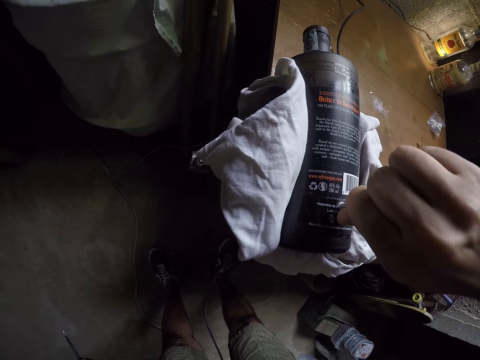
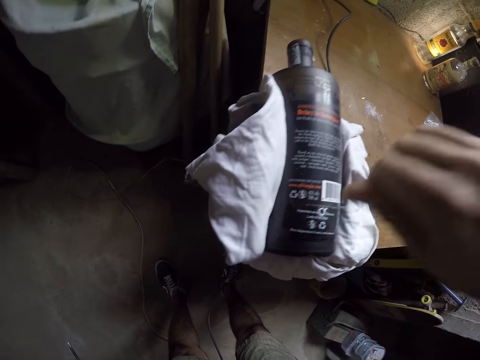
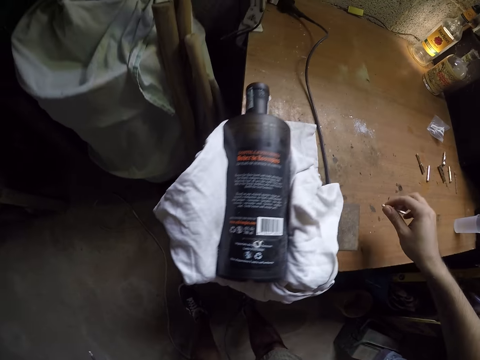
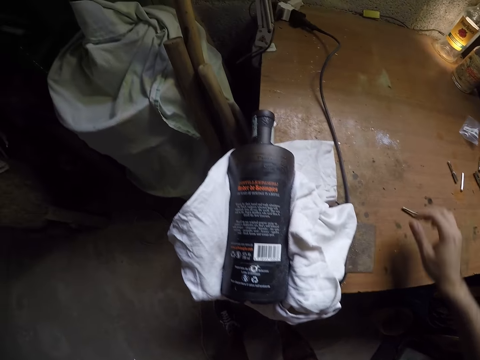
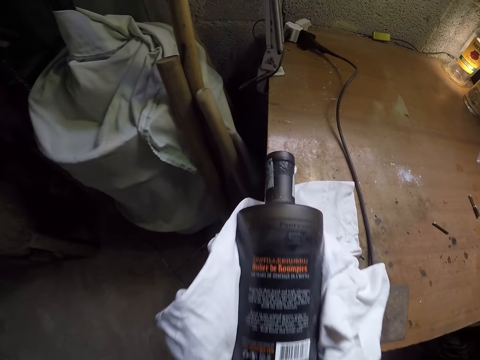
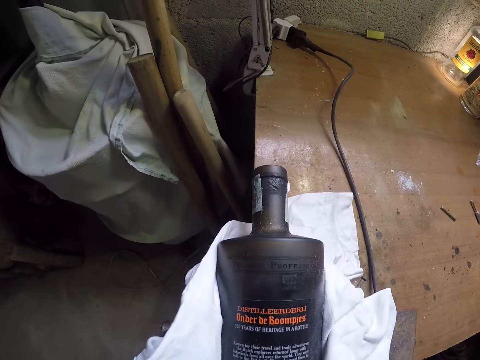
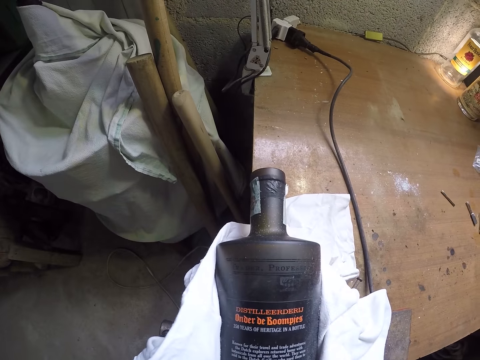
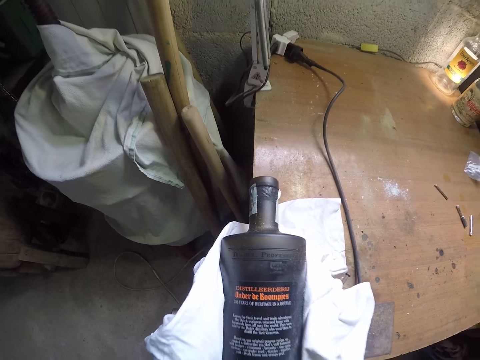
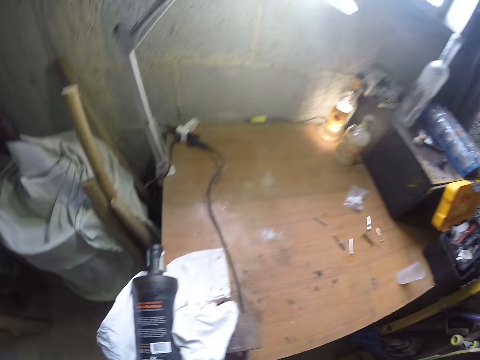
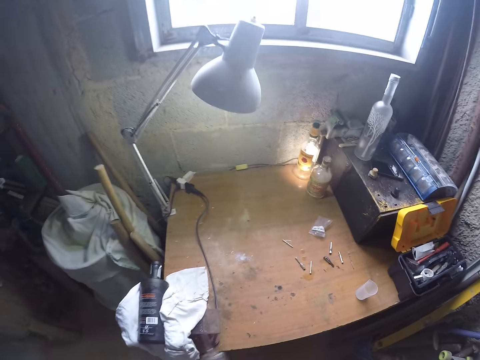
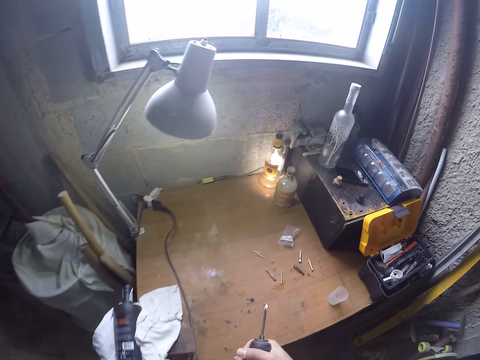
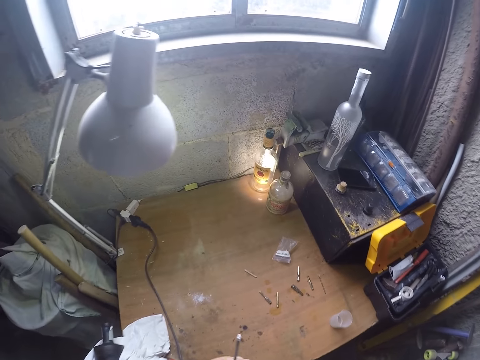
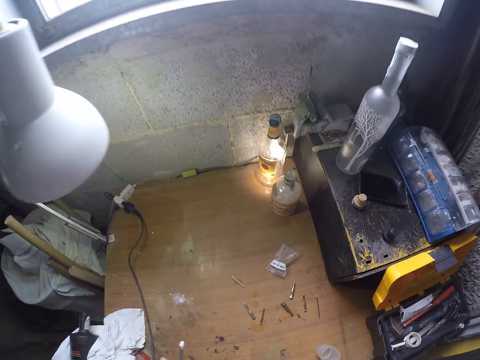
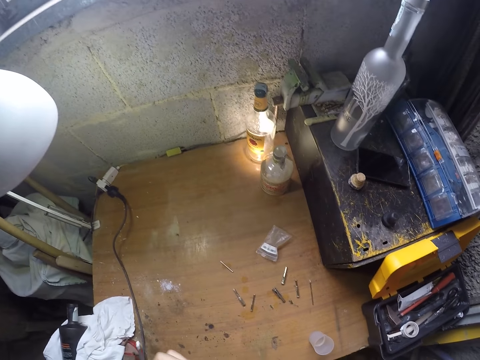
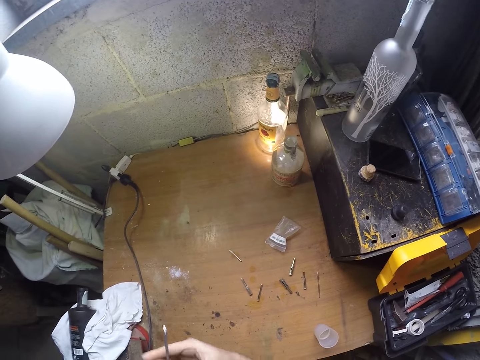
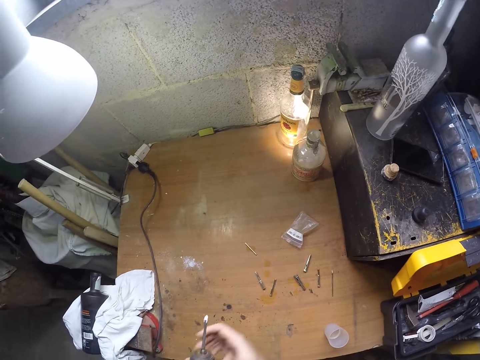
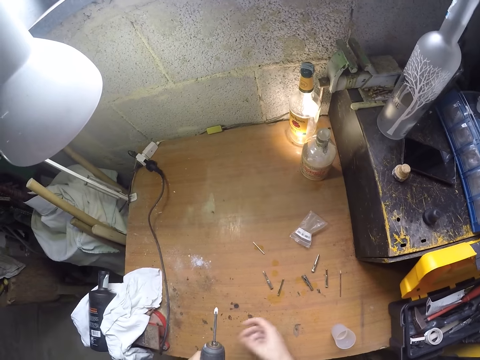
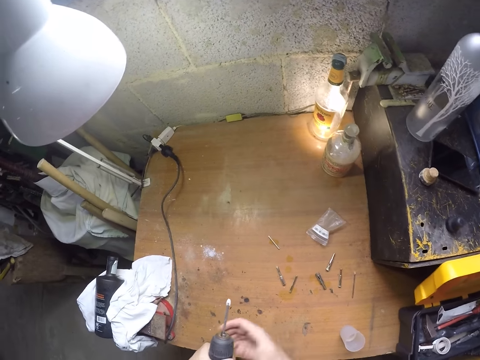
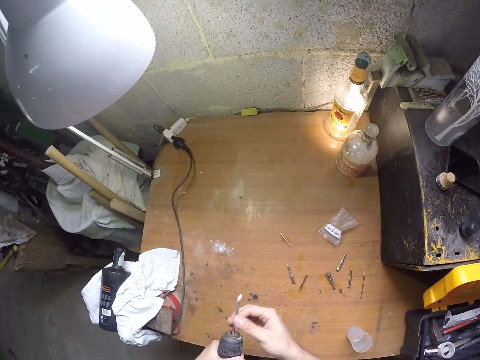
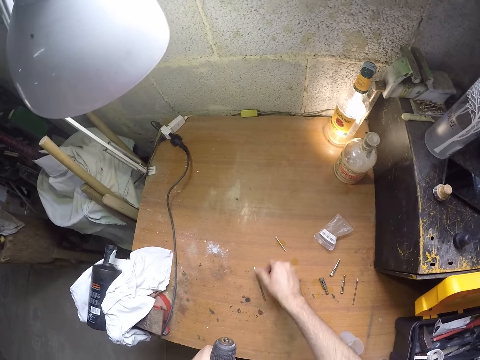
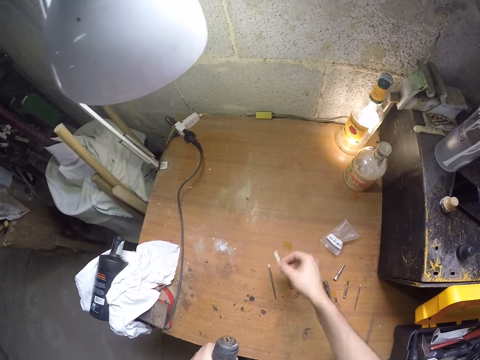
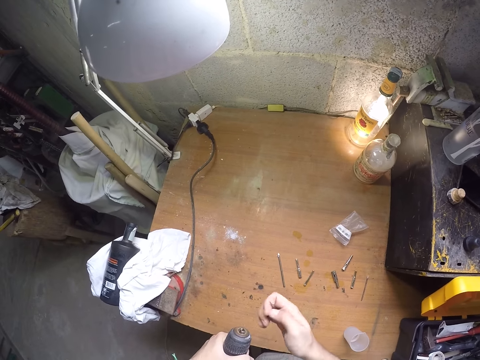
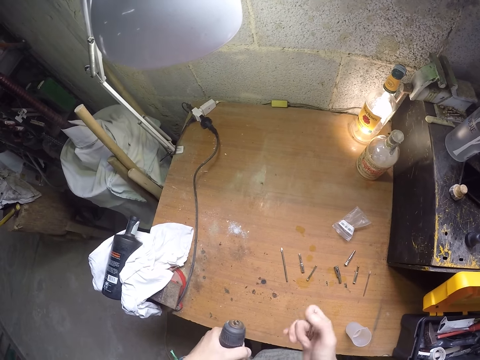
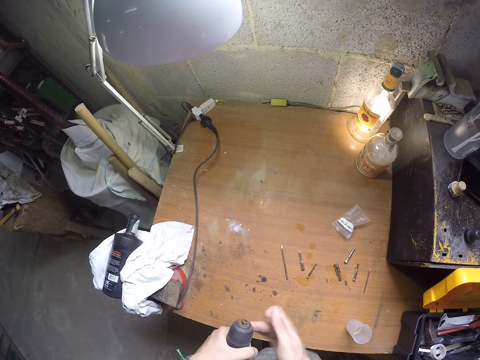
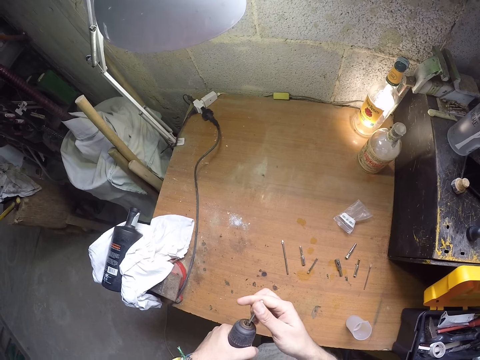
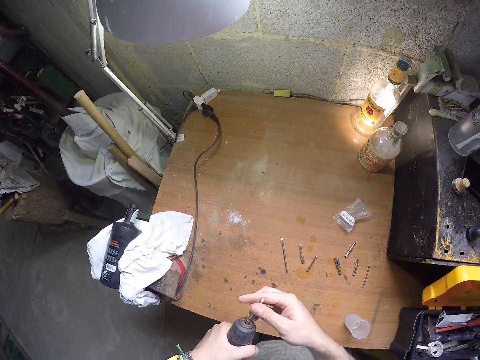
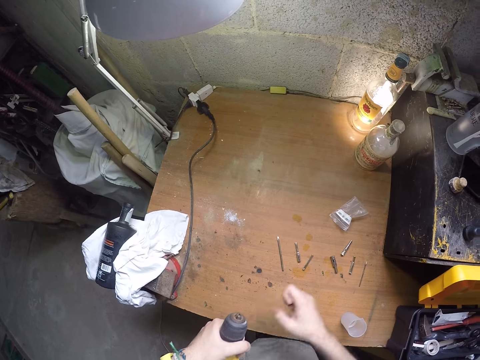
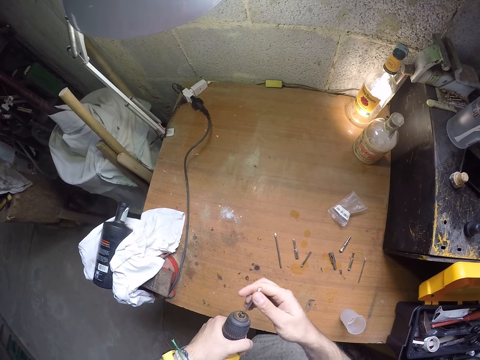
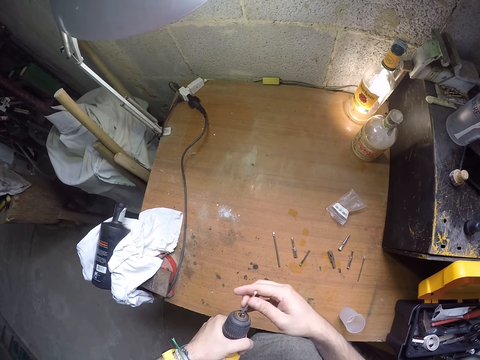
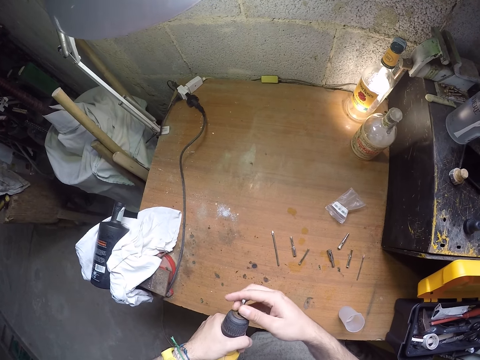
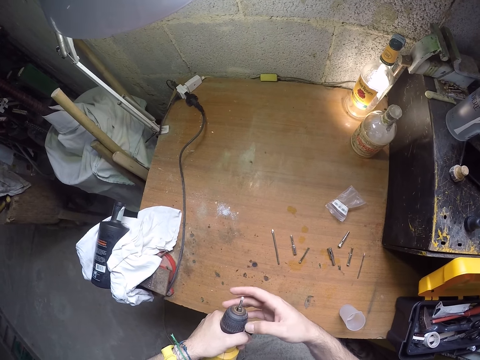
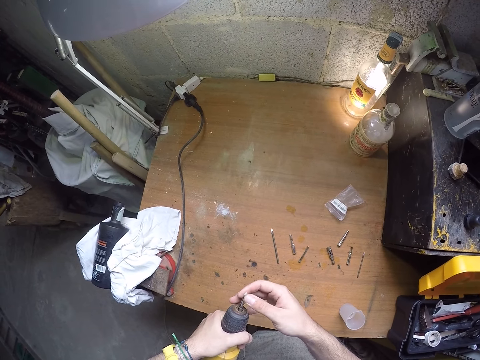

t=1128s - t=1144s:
The camera wearer drops the drill-bit on the table with his right hand. He picks up the drill. He loosens the power-drill chuck with his right hand. He removes the drill-bit from the power-drill with his right hand. He drops the drill-bit on the table with his right hand. He picks the drill-bit from the table with his right hand. He tightens the power-drill chuck with his right hand. He opens the tongue selection ring. He fixes the drill-bit on the power-drill with his right hand. He removes the drill-bit from the power-drill with his right hand. He loosens the power-drill chuck with his right hand. He rolls the tongue selection ring. He fixes the drill-bit on the power-drill with his right hand.

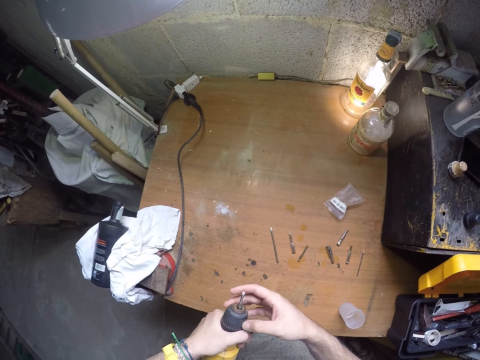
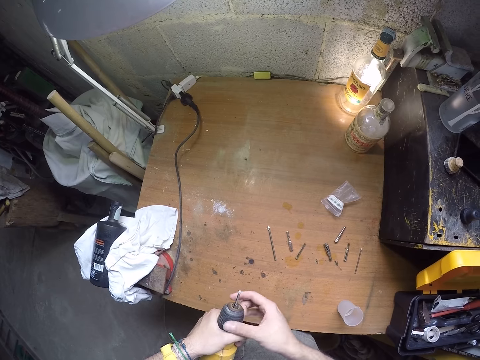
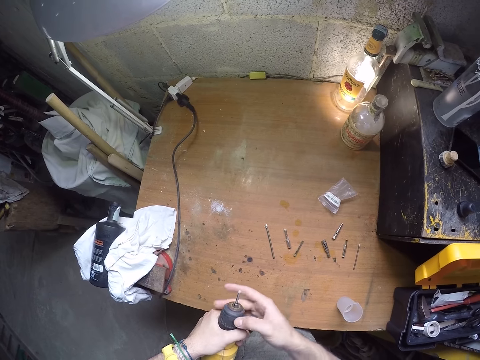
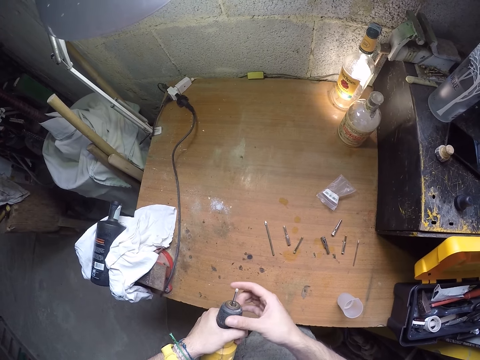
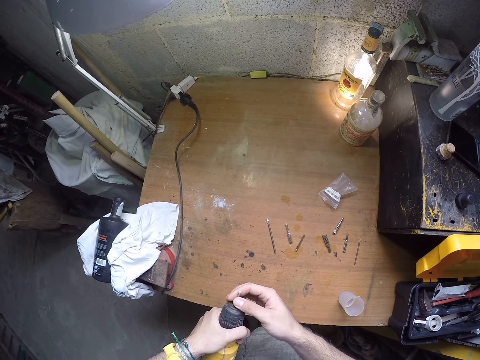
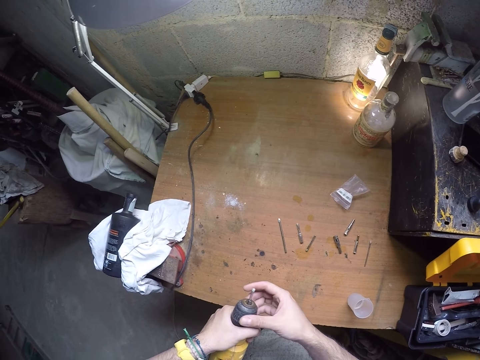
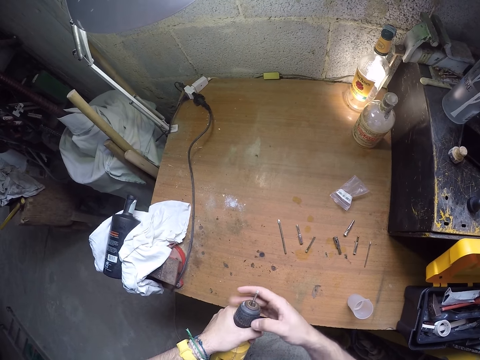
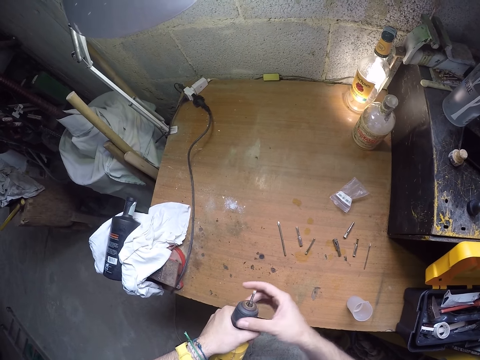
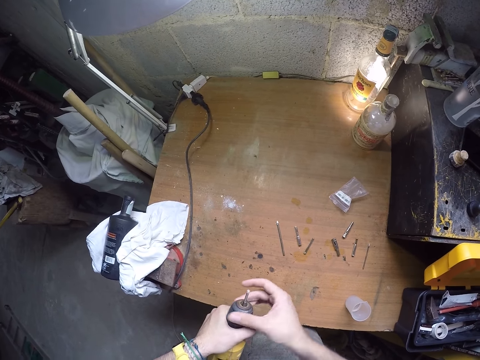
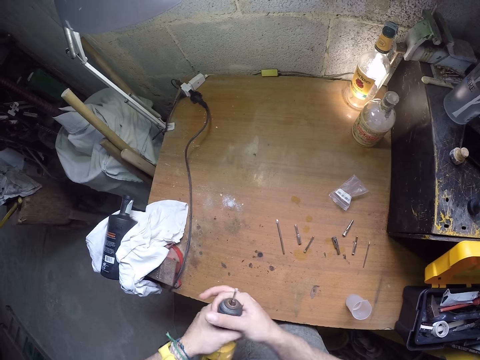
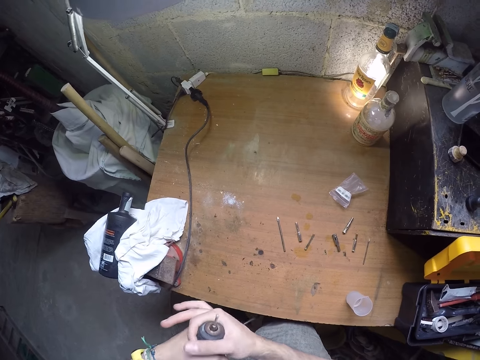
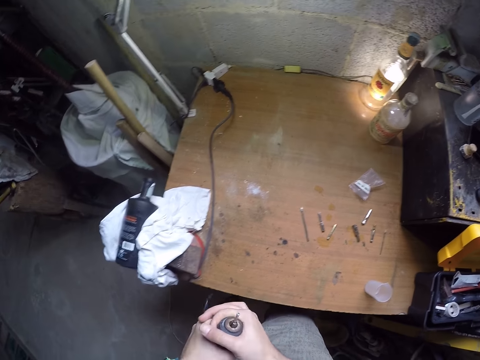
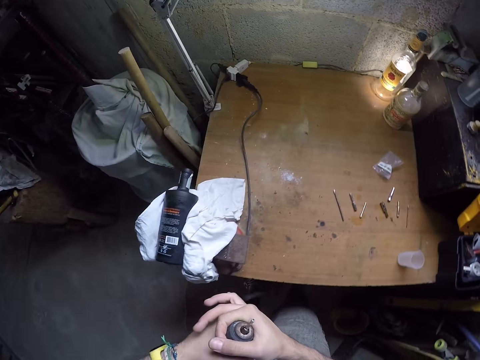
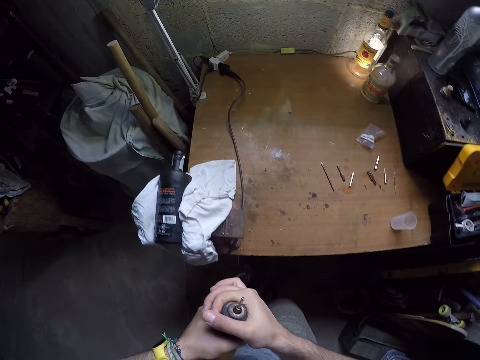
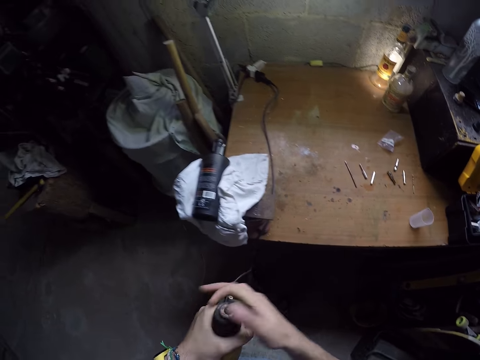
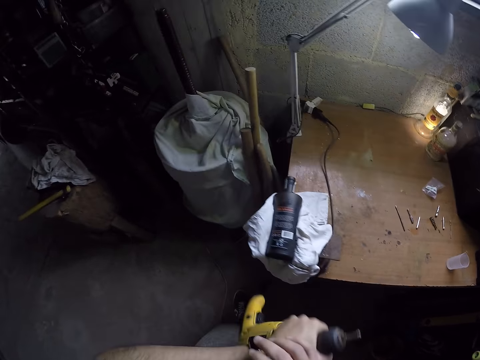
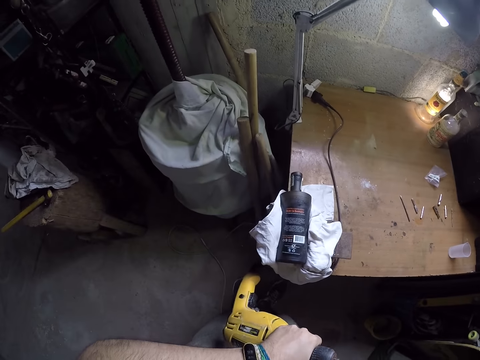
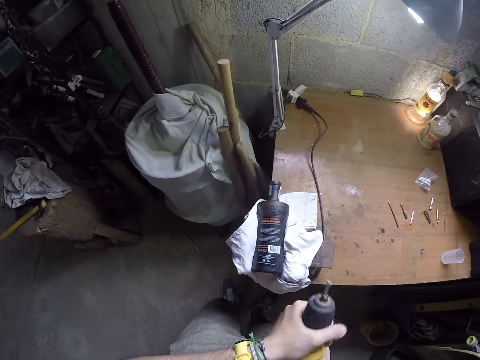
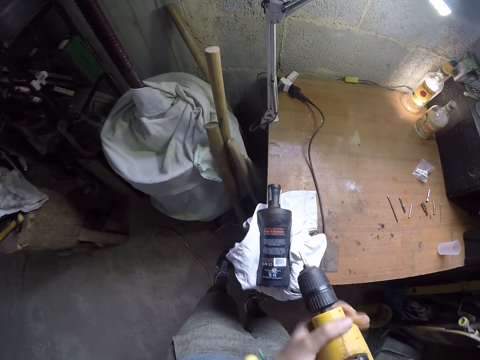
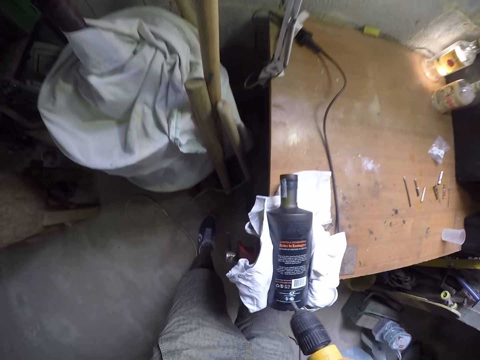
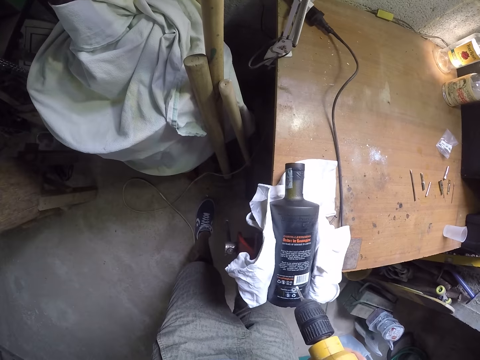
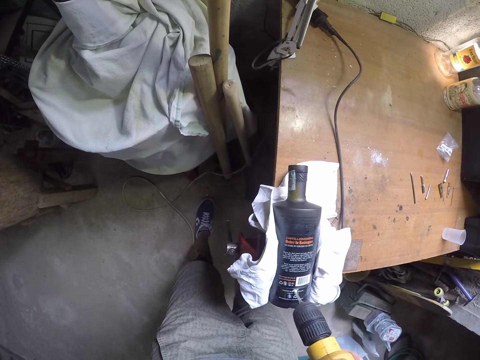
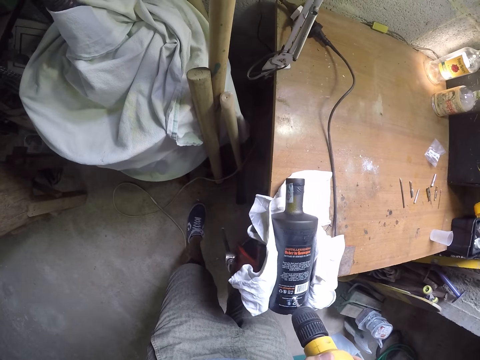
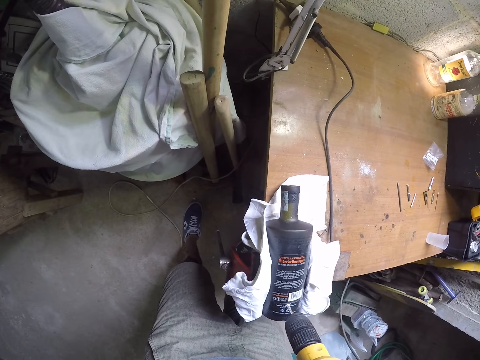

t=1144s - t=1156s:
The camera wearer tightens the power-drill chuck or tongue selection ring with his right hand. He holds the bit. He tightens the tongue selection ring. He walks. He touches a digital watch on his left wrist with his right hand. He holds the drill. He drills the hole in the bottle with the power-drill in both hands. He places the drill bit in the hole.
